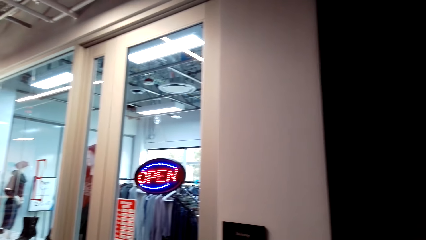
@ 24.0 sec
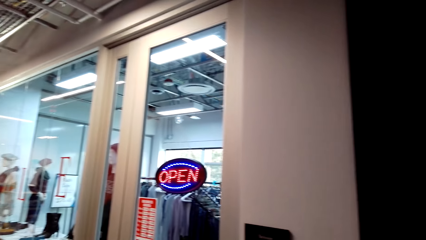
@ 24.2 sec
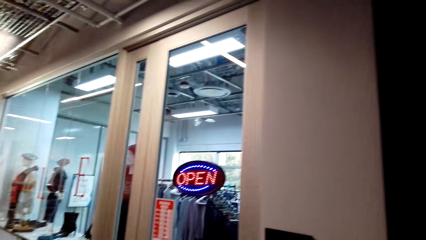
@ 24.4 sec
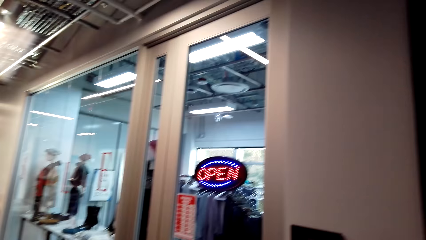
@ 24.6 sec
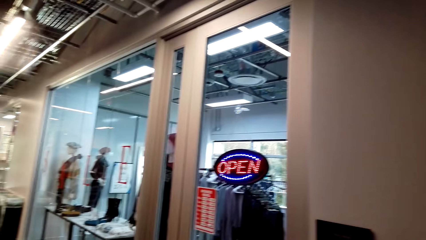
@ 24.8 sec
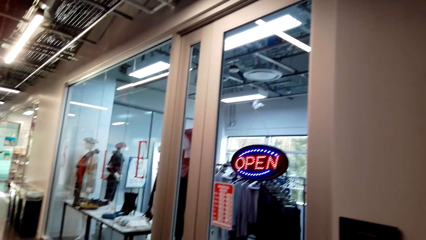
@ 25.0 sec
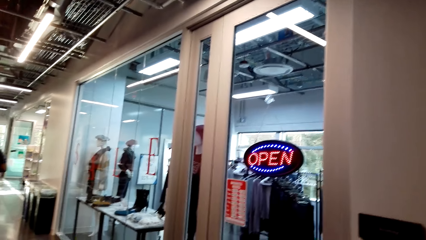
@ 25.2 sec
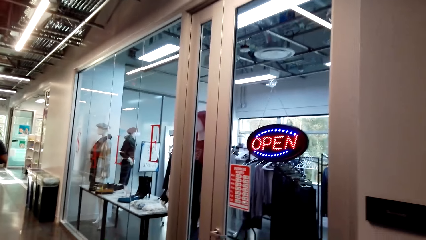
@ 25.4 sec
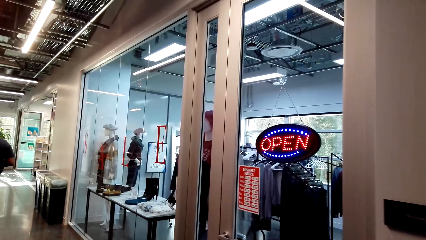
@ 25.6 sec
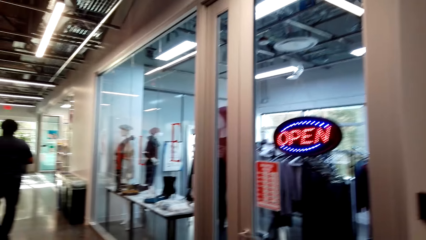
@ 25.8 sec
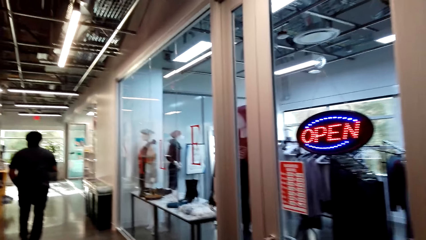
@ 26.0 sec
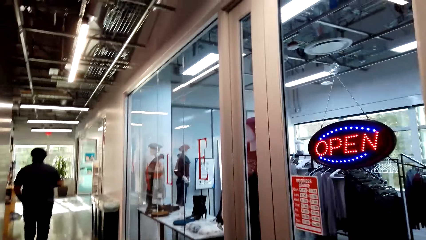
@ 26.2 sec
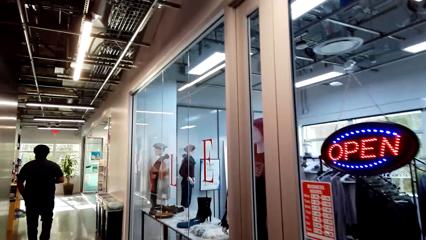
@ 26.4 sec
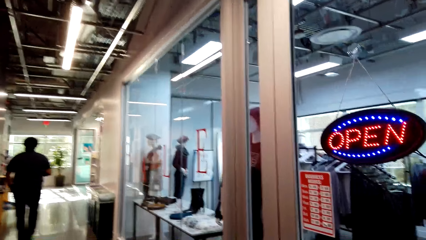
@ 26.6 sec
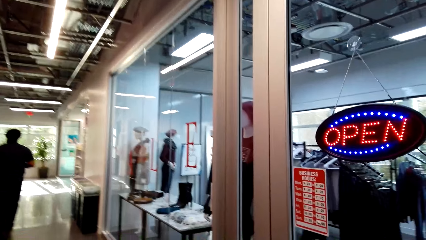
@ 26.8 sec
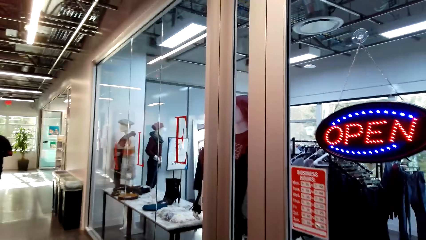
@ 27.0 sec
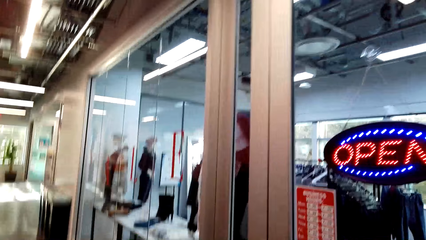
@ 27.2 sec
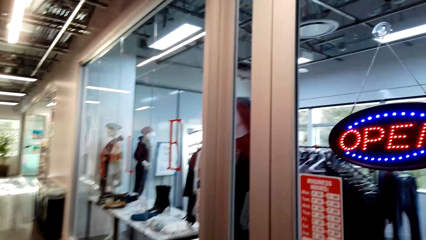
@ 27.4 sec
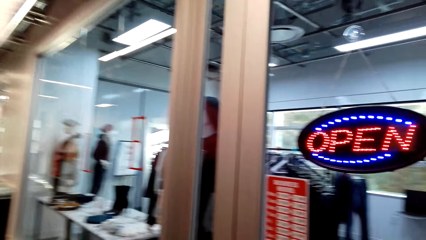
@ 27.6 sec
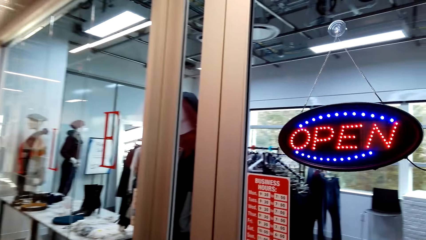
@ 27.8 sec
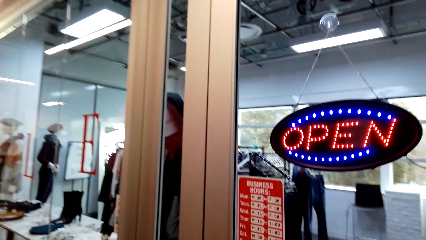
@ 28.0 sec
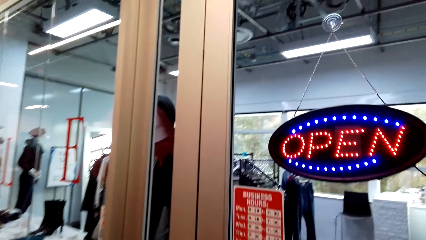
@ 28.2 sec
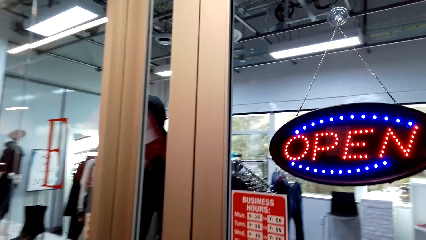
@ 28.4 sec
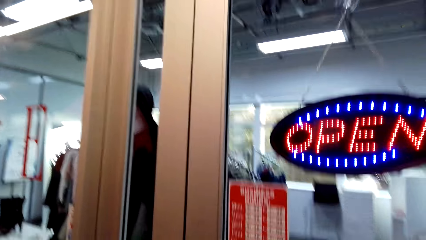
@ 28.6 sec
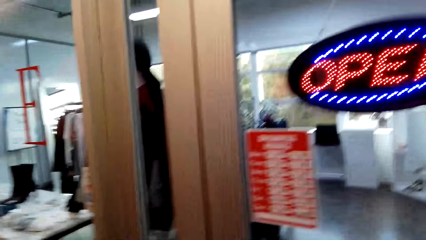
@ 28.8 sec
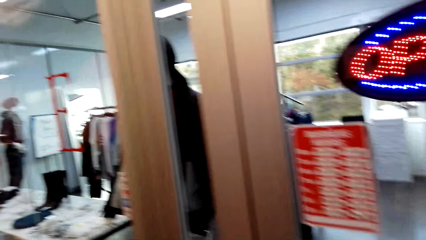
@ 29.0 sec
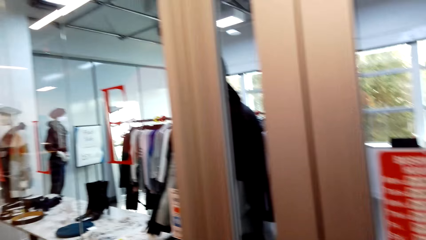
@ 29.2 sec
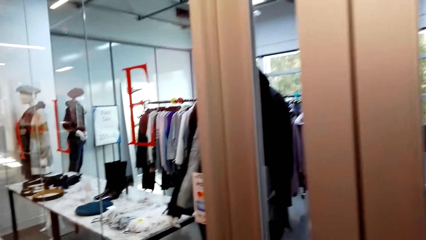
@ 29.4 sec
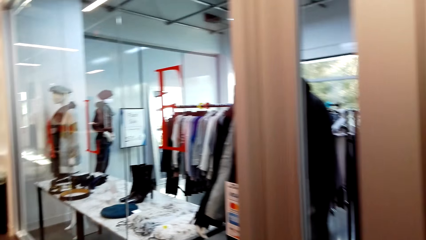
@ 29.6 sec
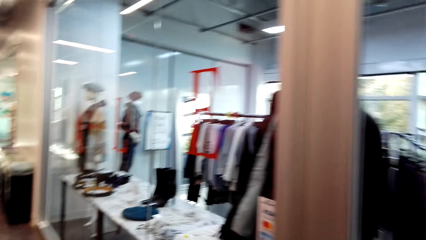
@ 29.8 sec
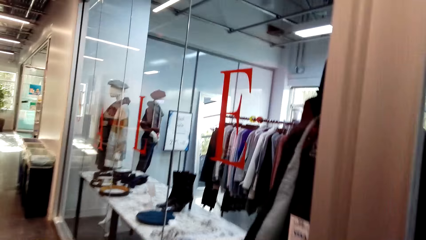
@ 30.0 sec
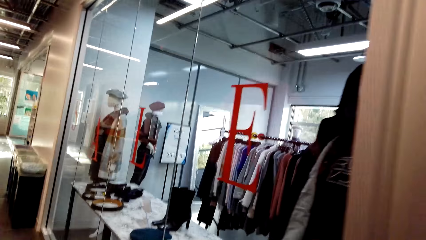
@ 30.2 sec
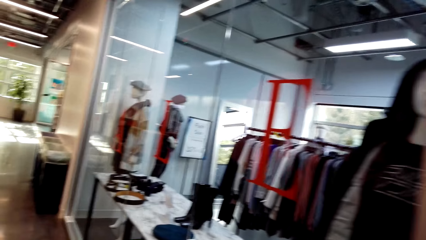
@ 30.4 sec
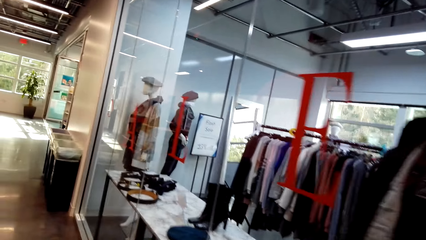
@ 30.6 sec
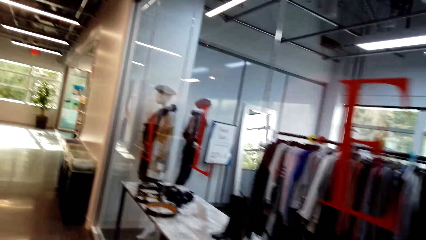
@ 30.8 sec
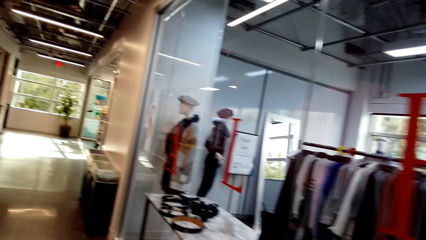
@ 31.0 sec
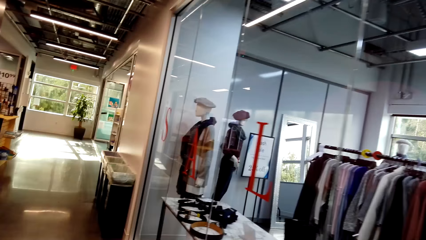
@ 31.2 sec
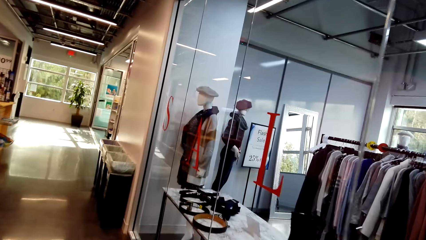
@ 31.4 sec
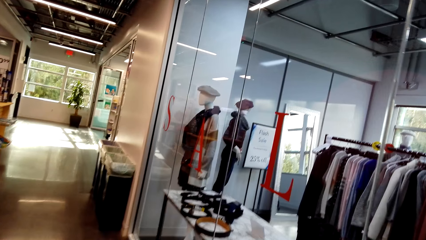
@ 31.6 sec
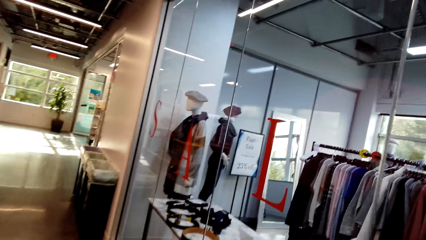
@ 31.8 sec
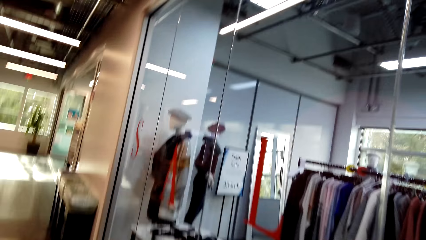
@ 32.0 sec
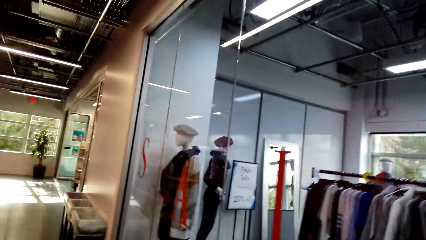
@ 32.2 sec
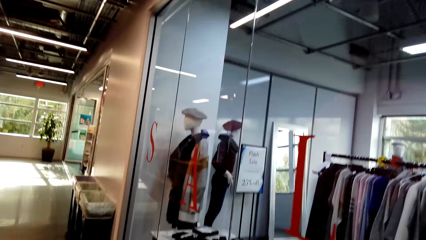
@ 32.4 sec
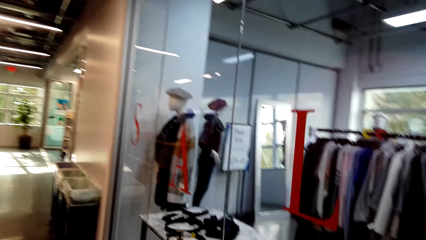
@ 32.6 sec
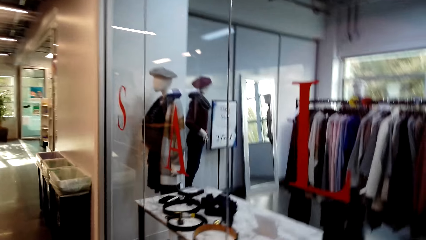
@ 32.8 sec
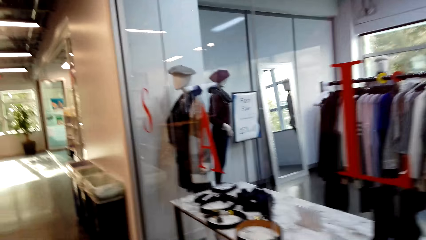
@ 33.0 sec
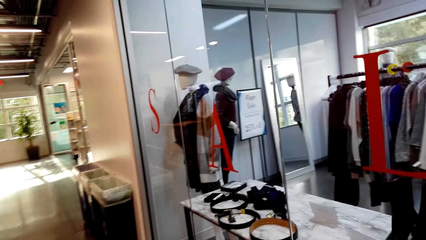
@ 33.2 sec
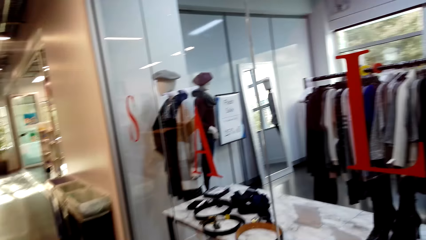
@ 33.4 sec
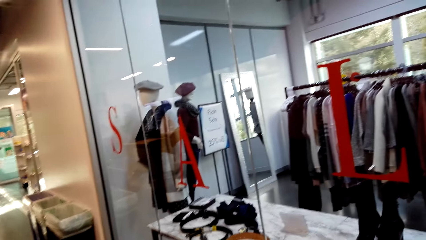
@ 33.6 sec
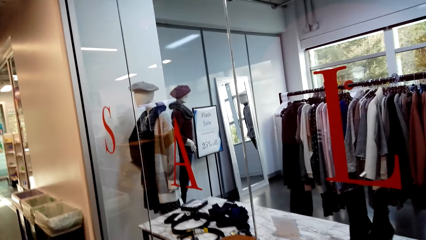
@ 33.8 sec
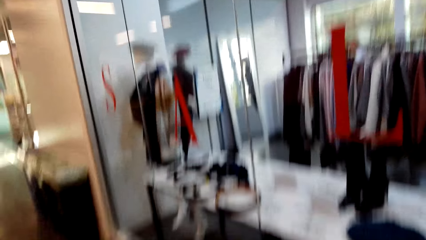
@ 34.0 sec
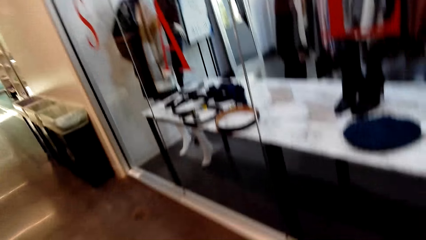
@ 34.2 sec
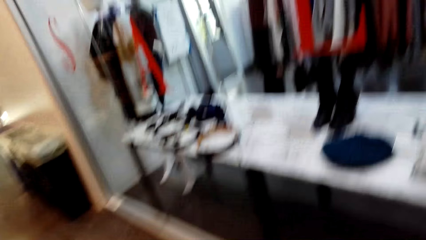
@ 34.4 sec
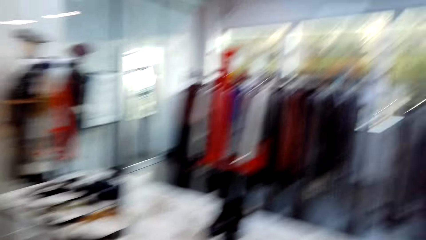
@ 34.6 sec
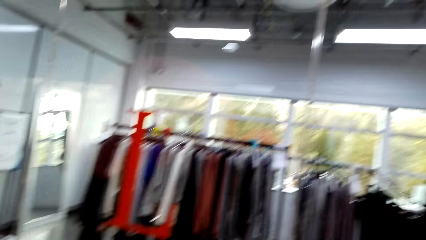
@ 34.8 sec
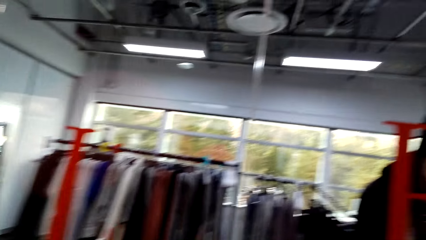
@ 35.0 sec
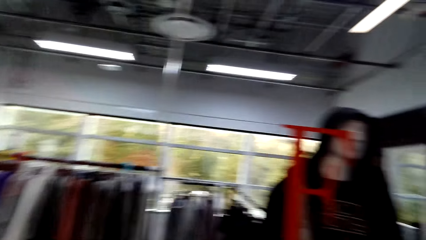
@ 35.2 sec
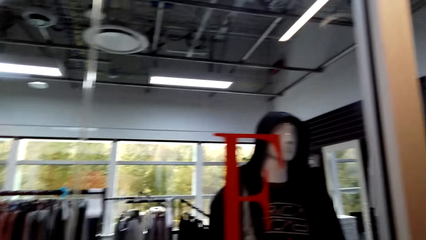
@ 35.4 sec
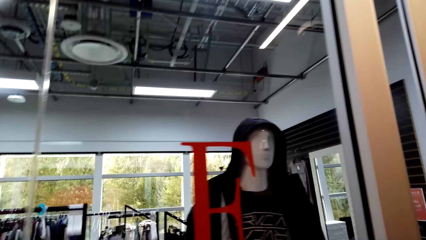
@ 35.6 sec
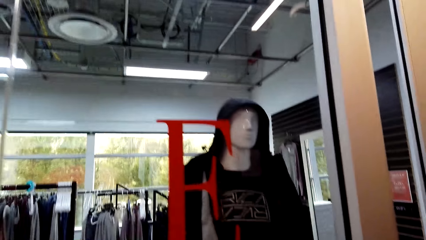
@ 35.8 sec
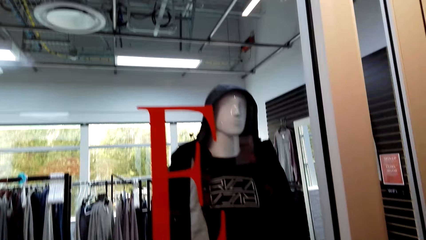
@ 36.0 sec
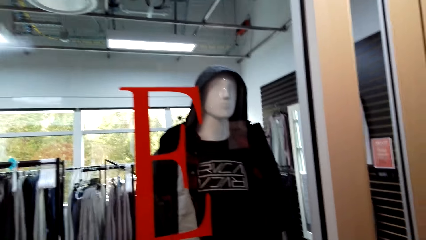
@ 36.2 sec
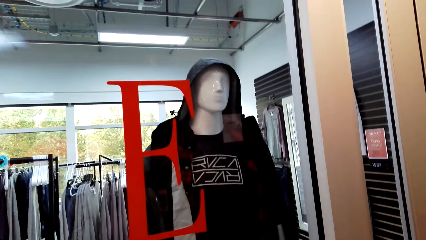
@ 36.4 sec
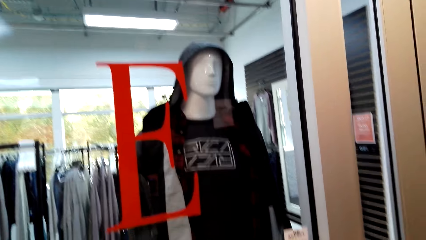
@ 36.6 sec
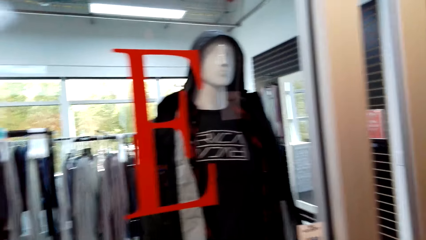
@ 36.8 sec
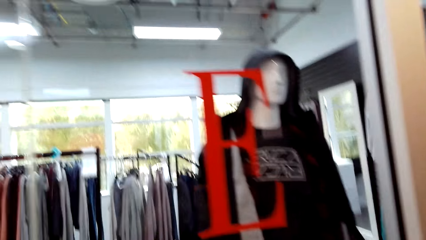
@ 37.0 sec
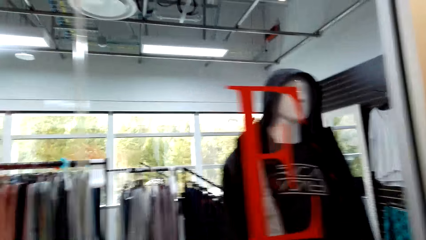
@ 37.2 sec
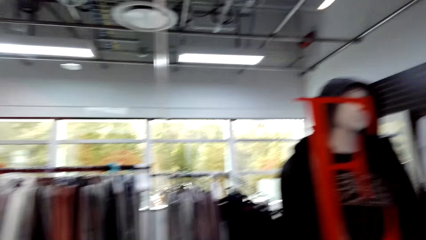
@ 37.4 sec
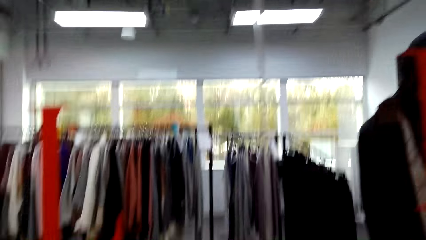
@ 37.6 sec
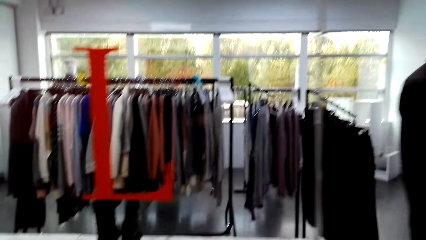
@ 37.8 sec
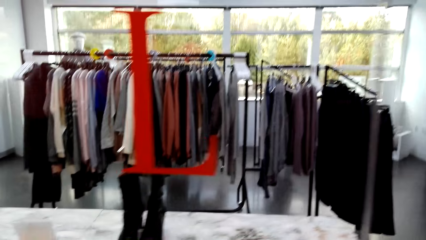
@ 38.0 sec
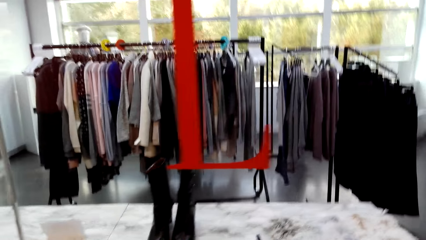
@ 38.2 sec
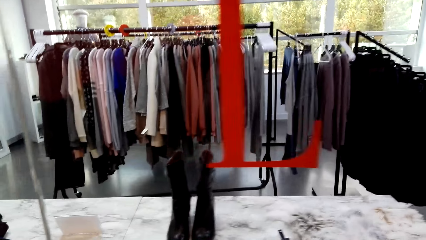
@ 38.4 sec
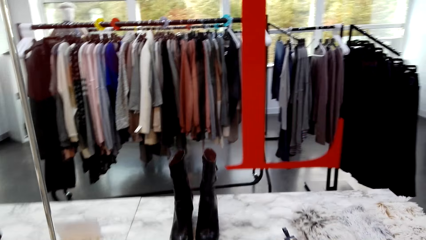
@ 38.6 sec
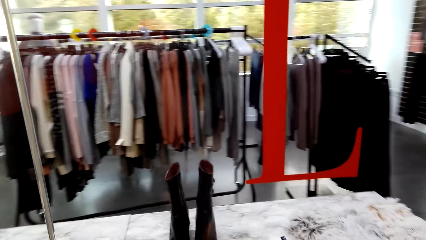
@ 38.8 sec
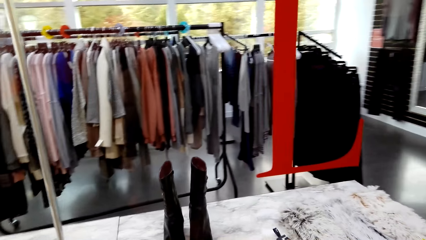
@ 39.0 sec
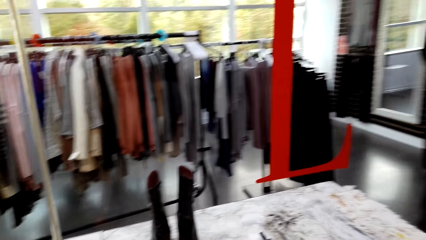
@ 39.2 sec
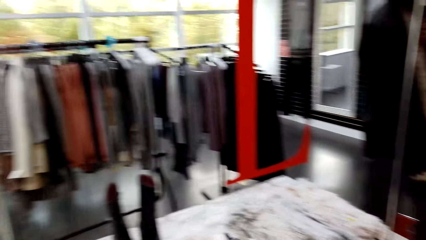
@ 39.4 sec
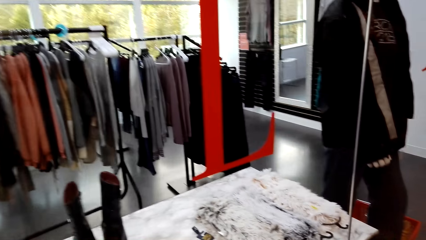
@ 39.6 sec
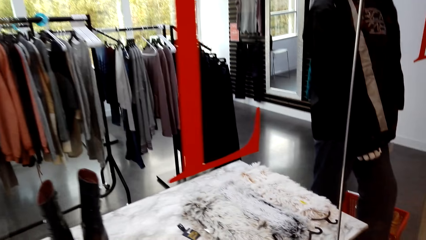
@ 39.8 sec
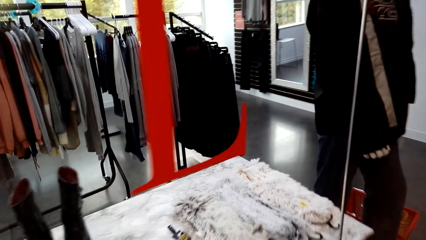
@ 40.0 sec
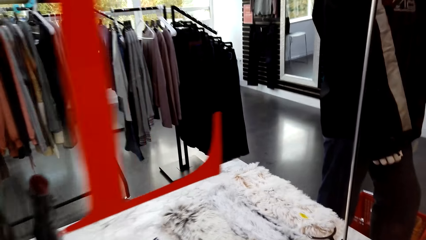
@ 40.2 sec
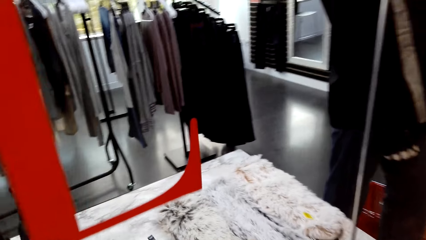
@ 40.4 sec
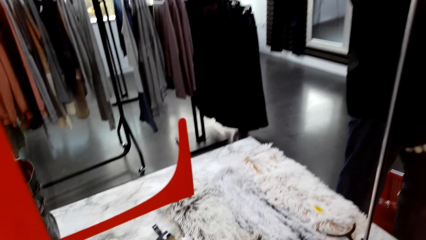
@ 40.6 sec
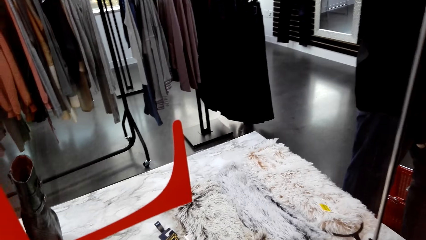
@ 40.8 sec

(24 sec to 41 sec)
The camera wearer looks around. A man walks at the cloth shop. The camera wearer walks around and looks at the display.
